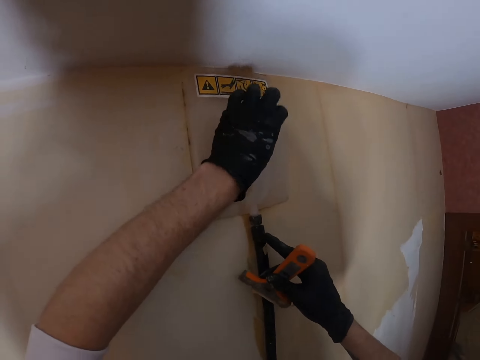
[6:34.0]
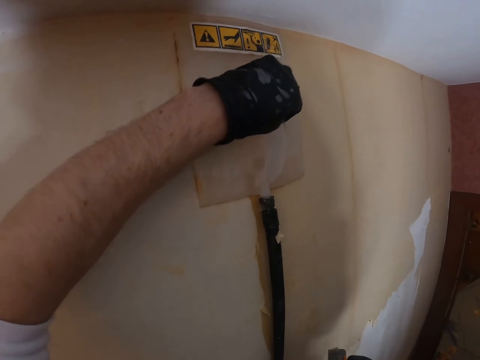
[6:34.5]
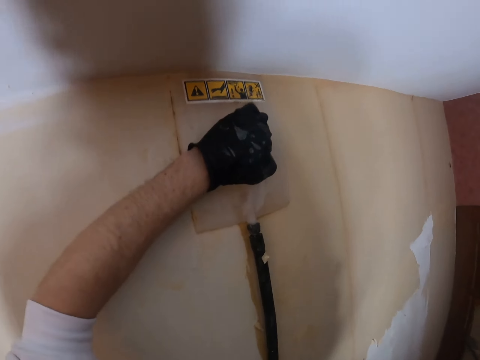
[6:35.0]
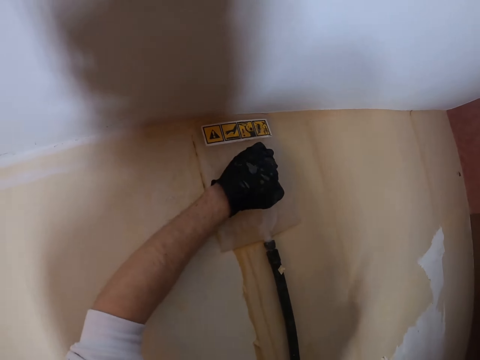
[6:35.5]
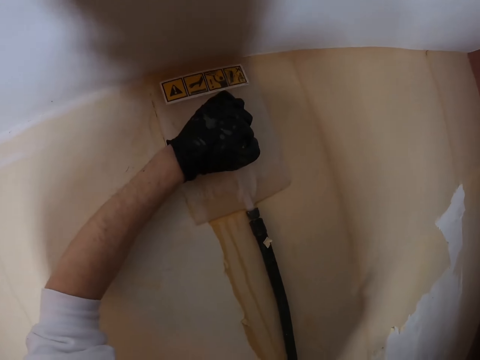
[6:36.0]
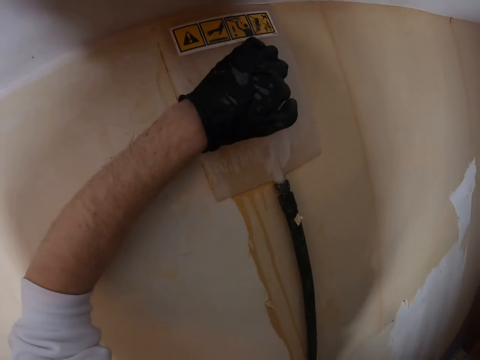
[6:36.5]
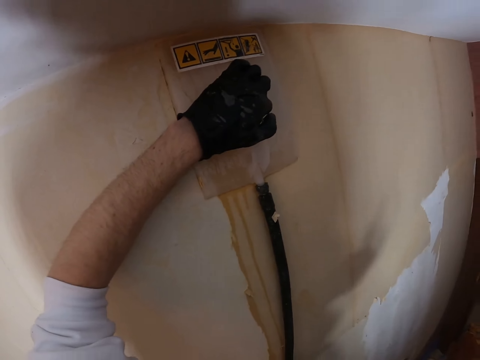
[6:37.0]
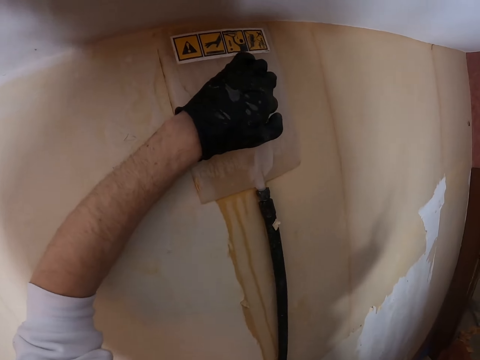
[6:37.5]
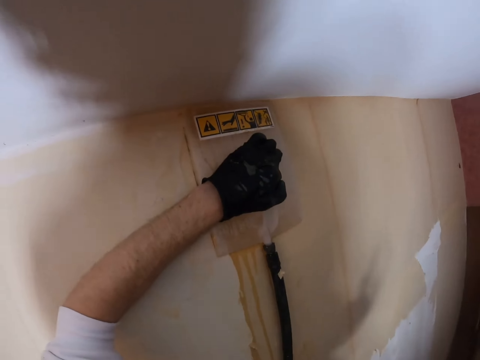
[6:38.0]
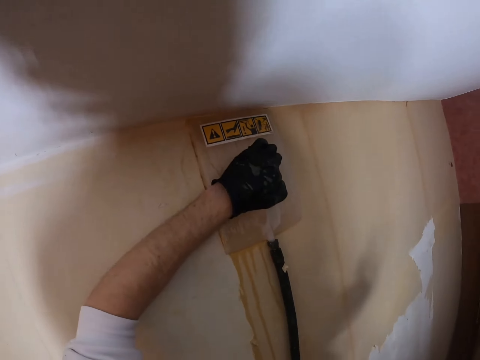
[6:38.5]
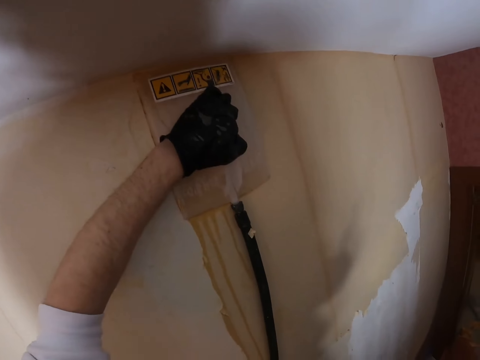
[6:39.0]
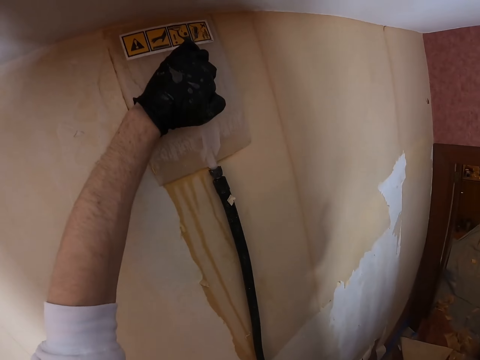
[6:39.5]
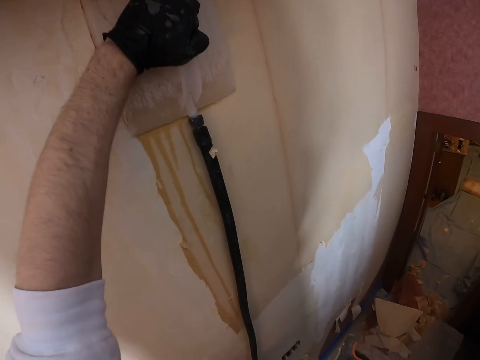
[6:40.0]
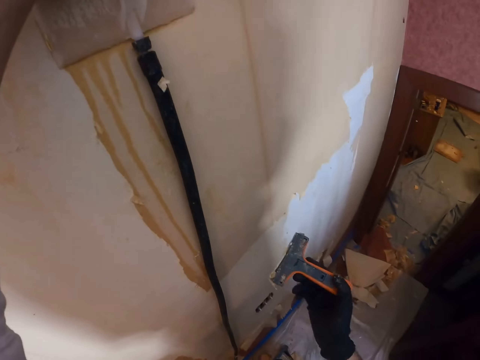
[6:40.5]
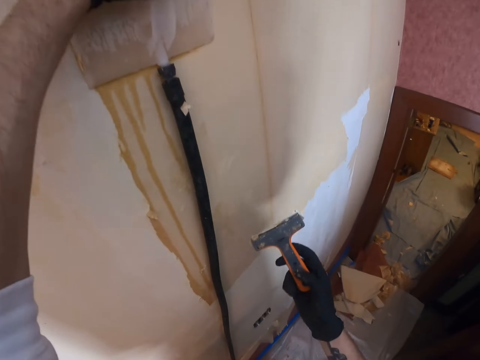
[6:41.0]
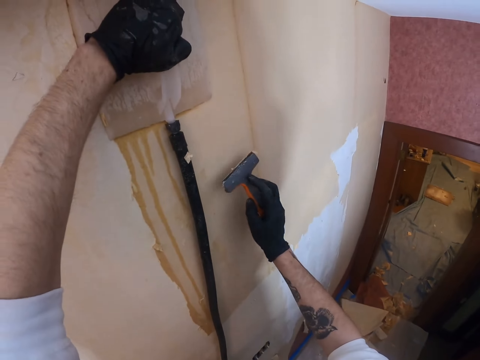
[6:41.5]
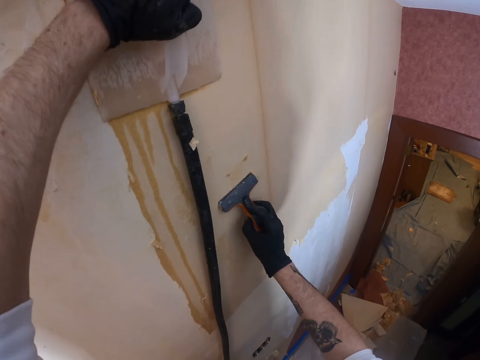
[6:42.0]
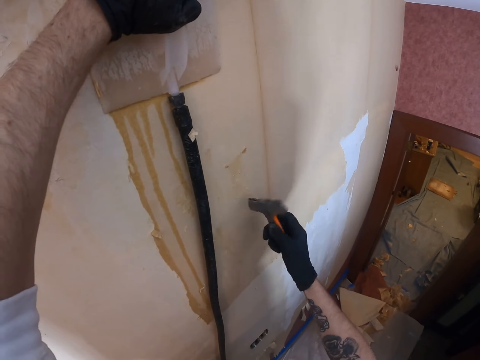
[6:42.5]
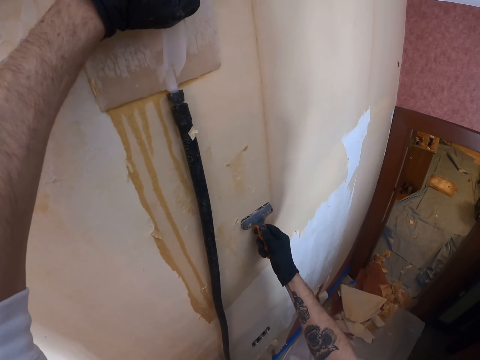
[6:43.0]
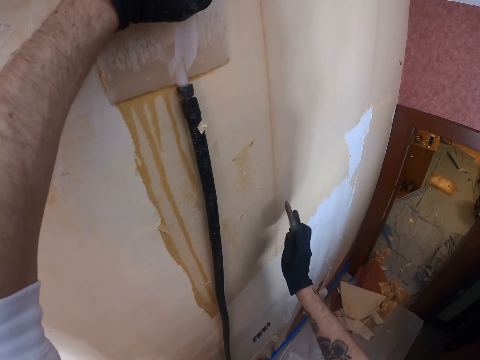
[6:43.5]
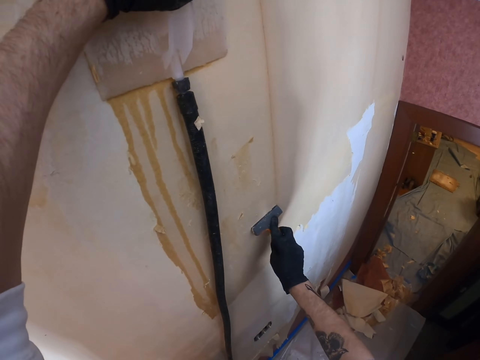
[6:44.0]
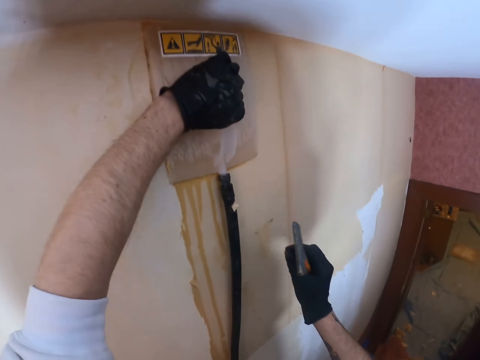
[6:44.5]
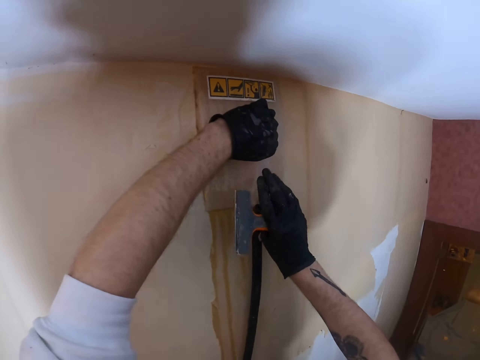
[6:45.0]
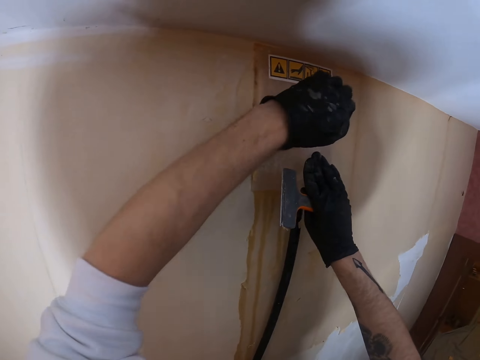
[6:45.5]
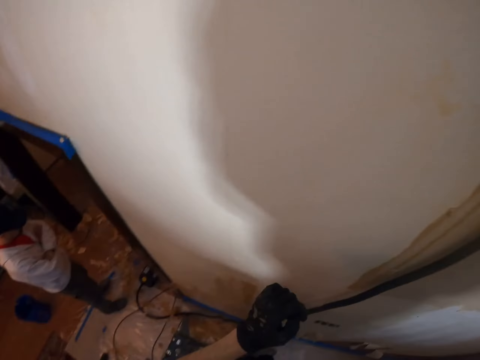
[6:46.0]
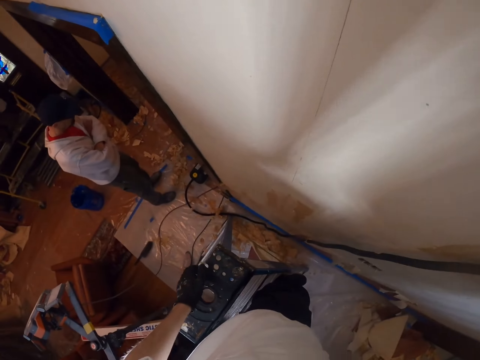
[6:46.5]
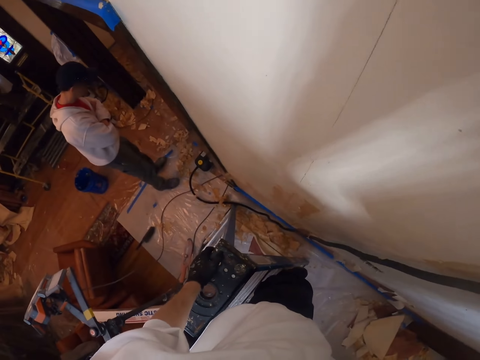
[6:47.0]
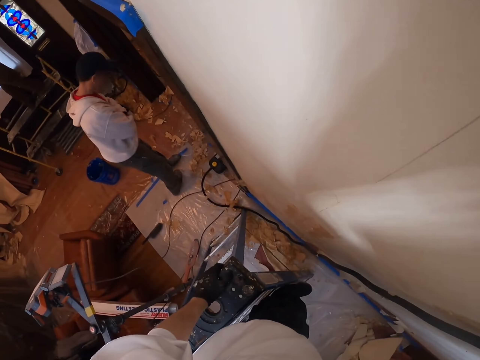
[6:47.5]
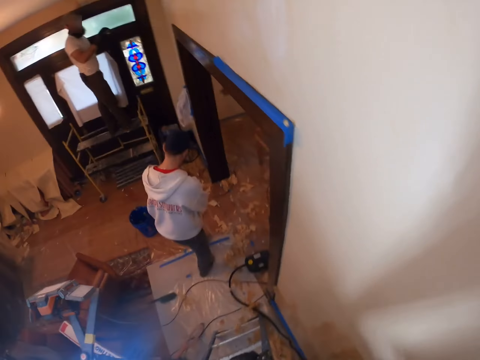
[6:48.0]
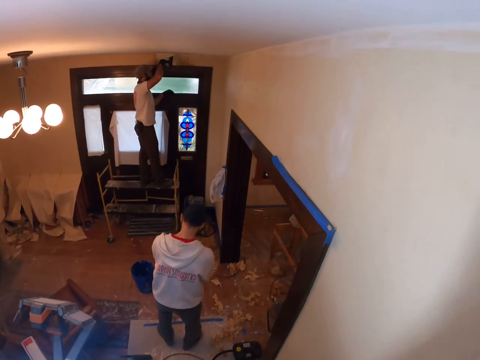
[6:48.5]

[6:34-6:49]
The camera wearer presses the plastic float and moves the plastic float. They look around. They look around a room. They lift the scraper and rub the scraper on the wall. They lift the scraper, press the plastic float with both hands, and adjust a sander on the wall. They drop the left hand, look around, and adjust themselves on a ladder.

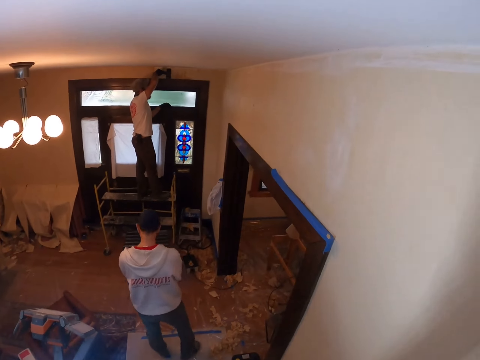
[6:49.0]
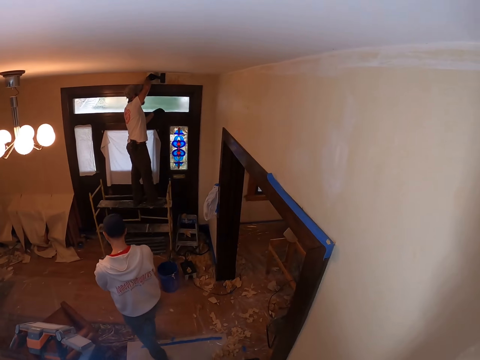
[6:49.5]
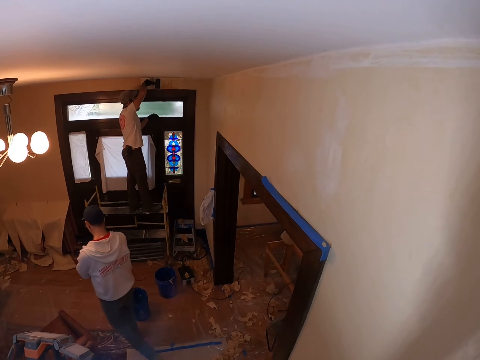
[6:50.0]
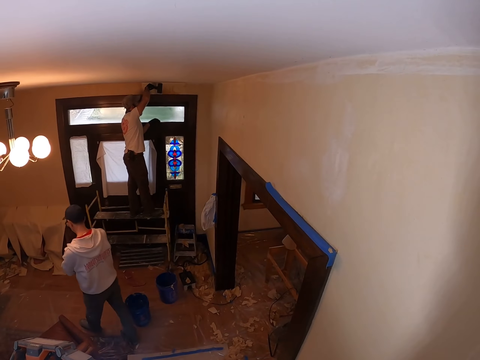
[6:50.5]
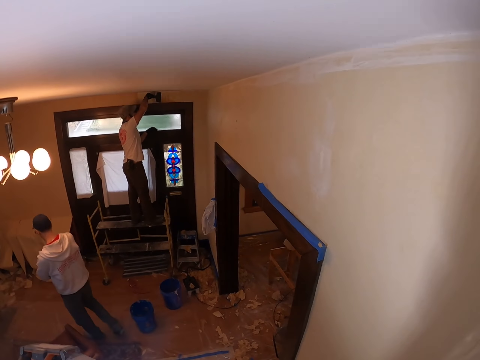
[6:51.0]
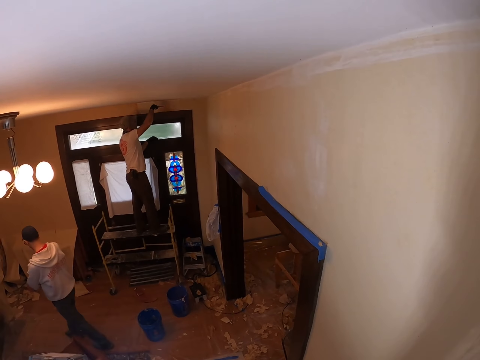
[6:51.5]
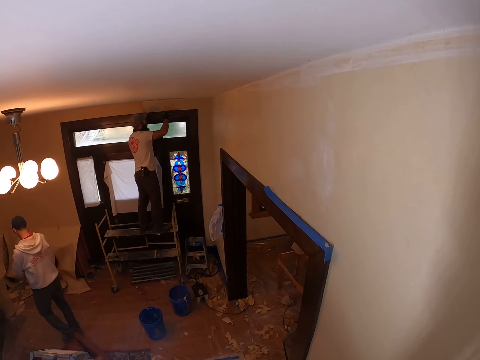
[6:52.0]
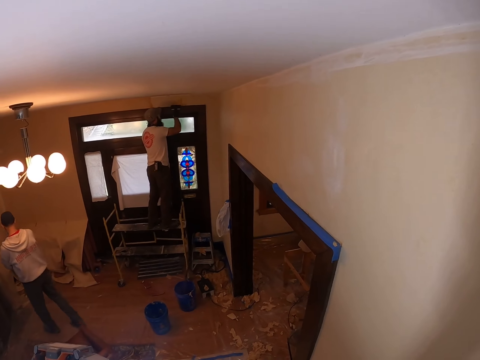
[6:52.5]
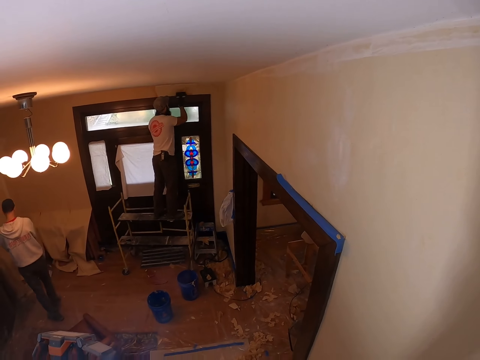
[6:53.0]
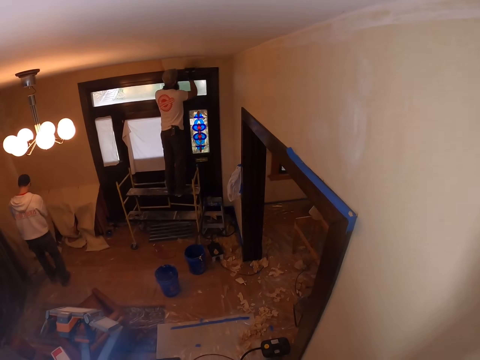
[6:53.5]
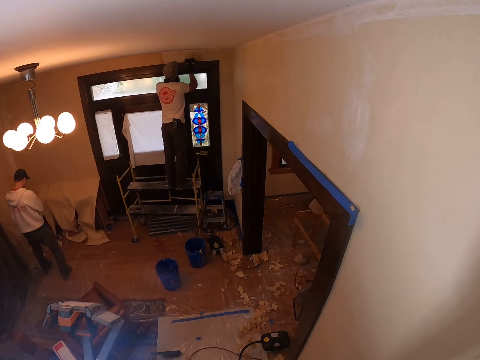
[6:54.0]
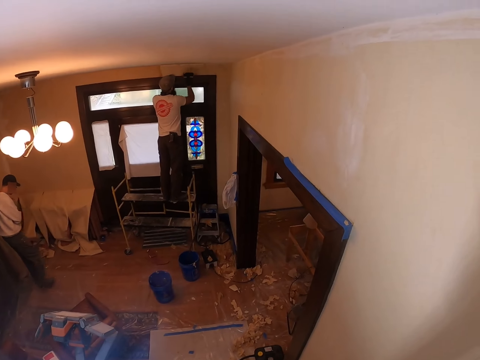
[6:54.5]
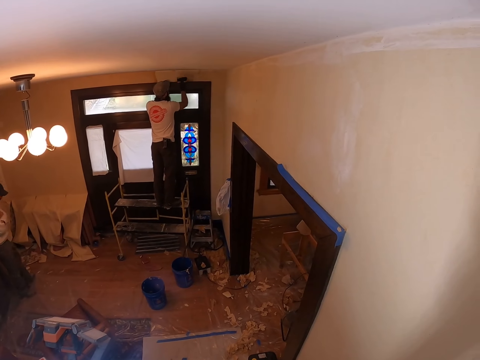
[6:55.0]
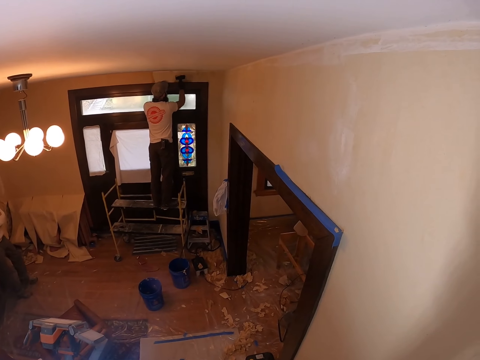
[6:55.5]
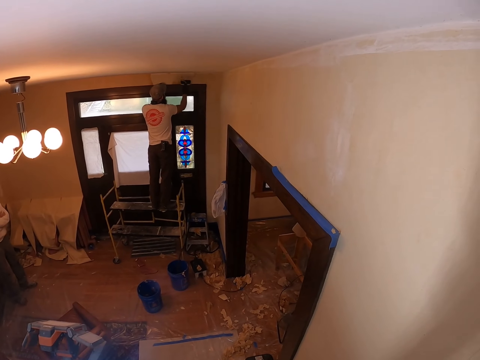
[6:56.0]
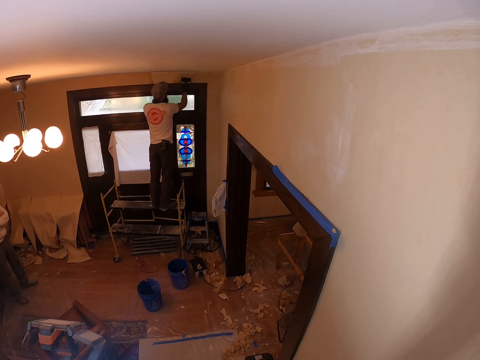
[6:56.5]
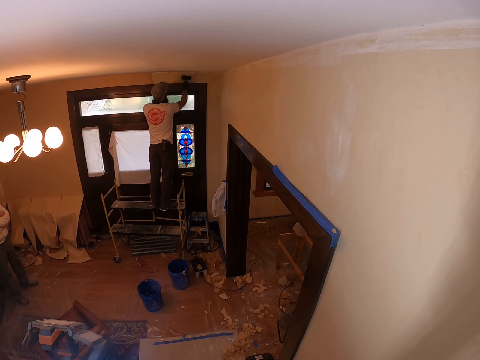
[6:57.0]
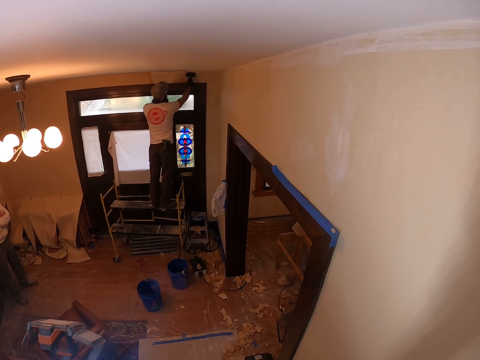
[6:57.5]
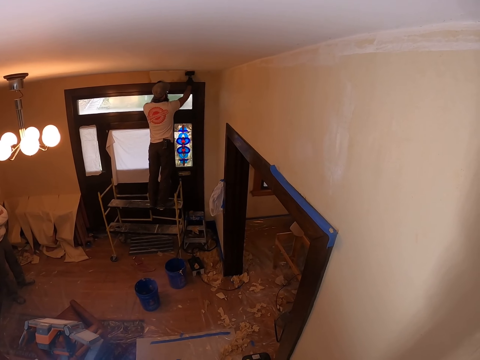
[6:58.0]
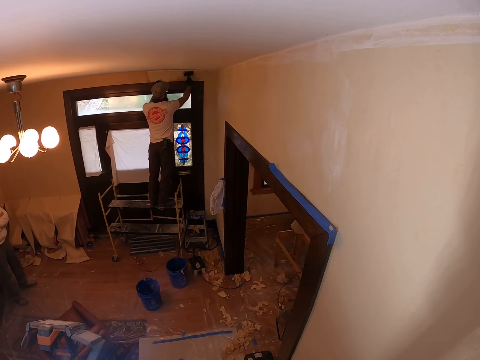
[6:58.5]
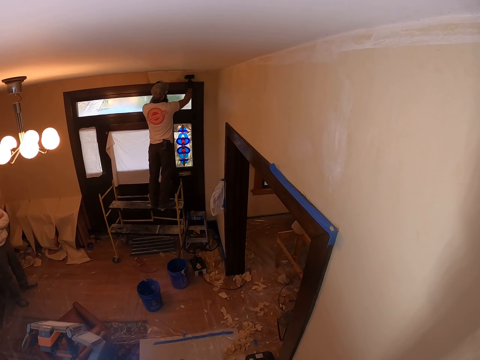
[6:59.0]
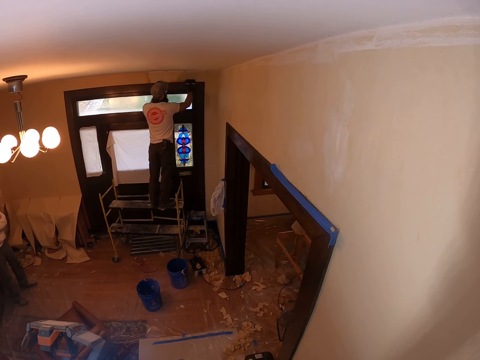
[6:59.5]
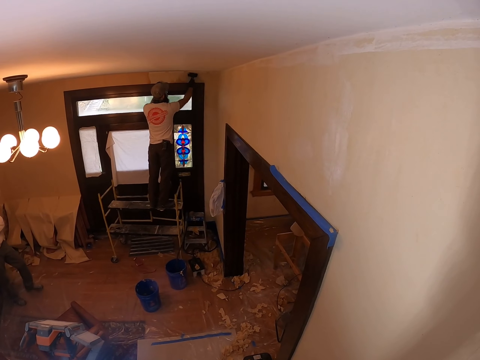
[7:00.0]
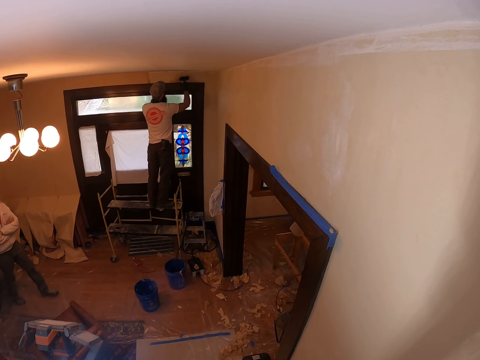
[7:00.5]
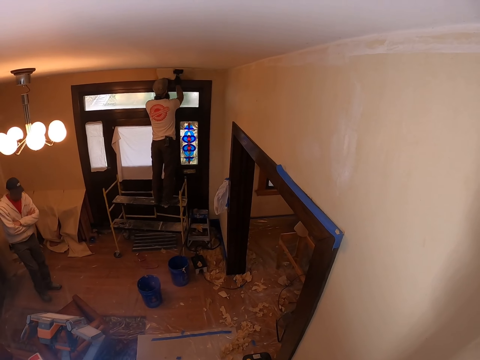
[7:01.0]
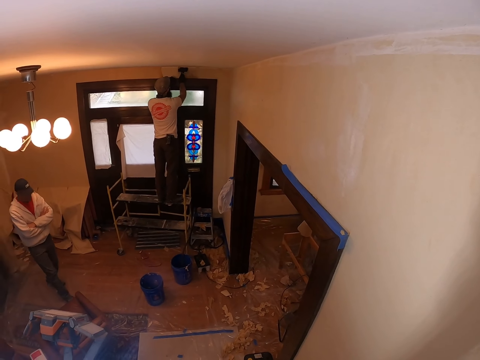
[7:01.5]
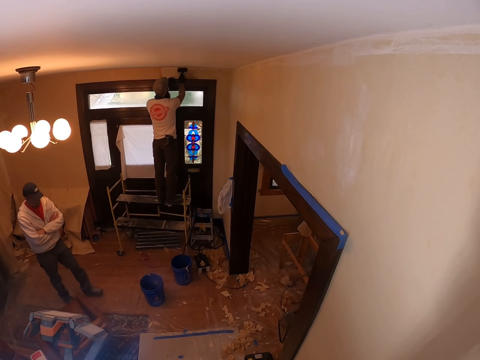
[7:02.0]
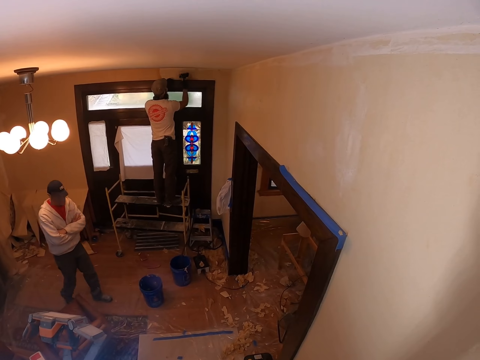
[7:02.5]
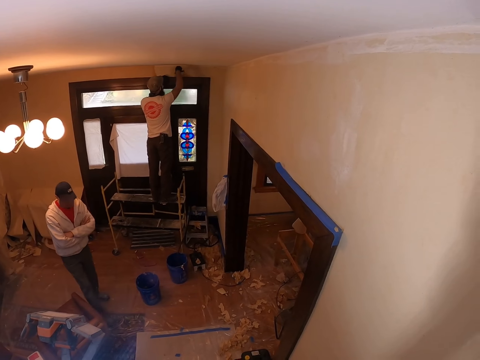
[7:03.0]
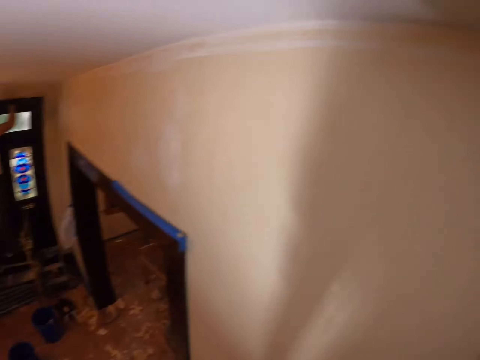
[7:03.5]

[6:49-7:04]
A man walks around a room. The camera wearer looks around the room. Another man removes a wallpaper from a wall. Another man paints the wall. The camera wearer looks around. The first man walks around the room.
